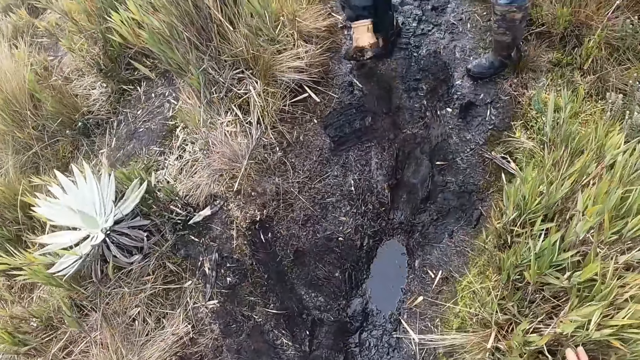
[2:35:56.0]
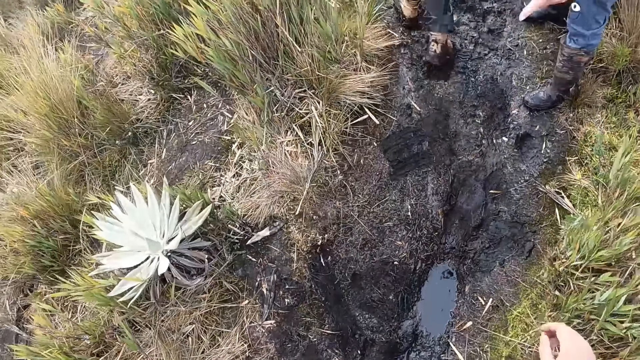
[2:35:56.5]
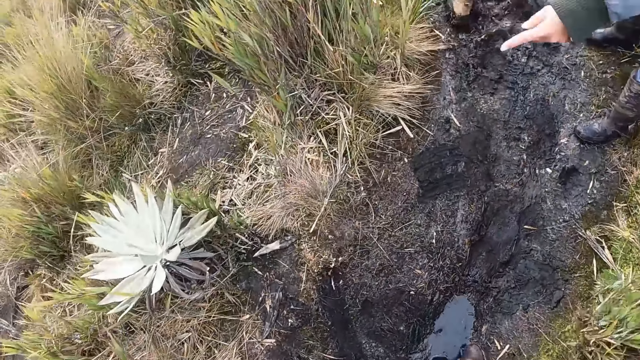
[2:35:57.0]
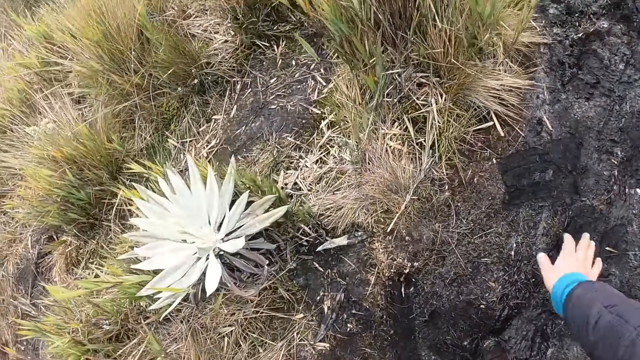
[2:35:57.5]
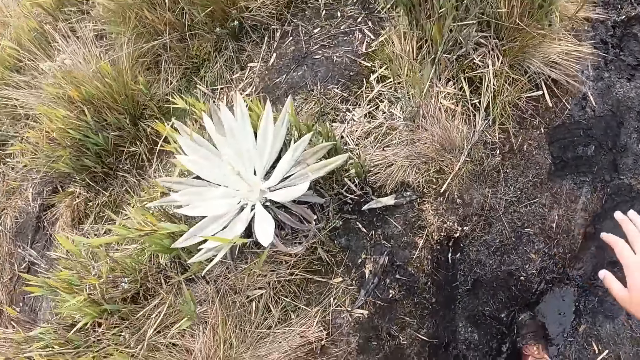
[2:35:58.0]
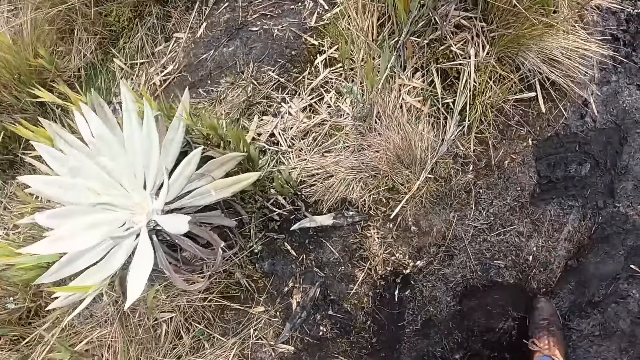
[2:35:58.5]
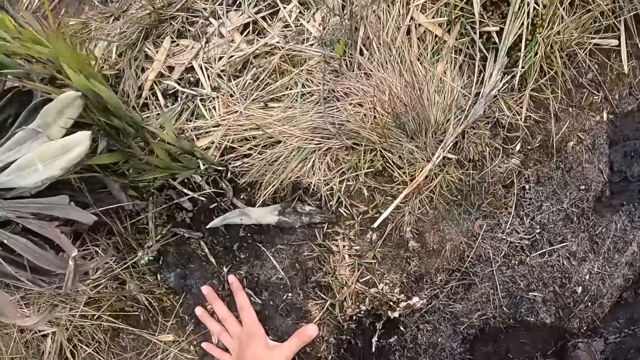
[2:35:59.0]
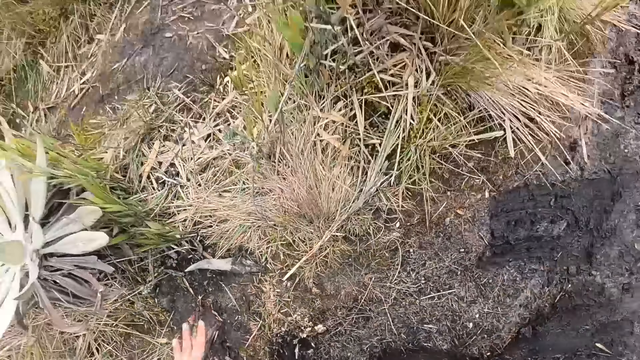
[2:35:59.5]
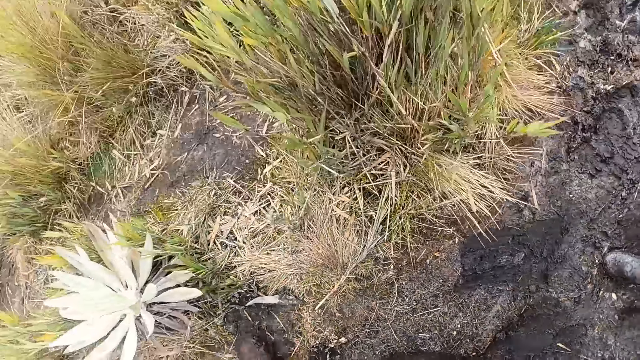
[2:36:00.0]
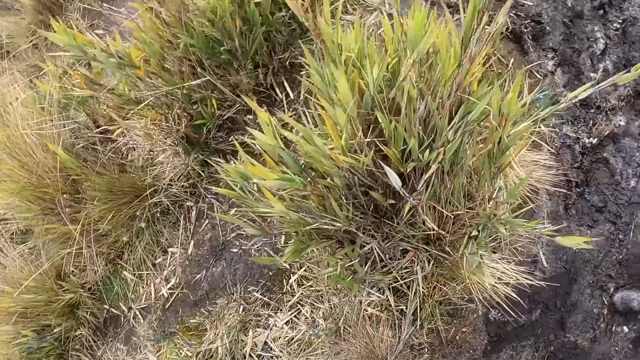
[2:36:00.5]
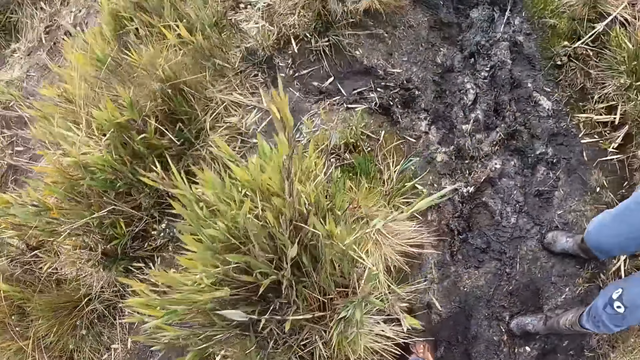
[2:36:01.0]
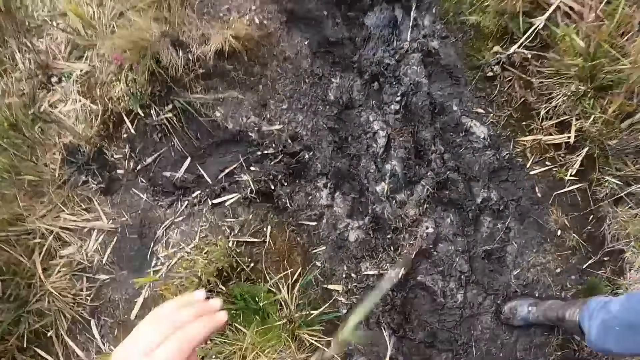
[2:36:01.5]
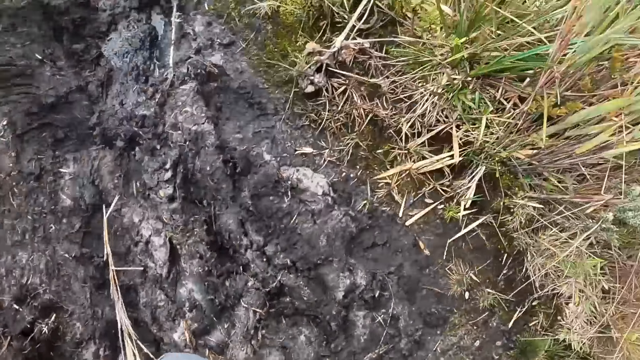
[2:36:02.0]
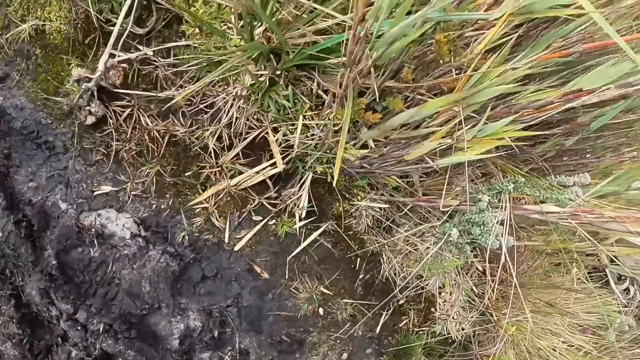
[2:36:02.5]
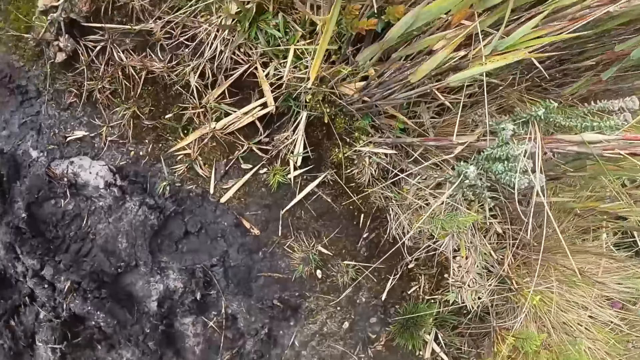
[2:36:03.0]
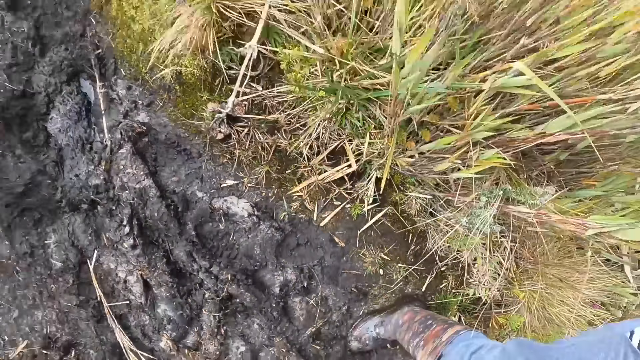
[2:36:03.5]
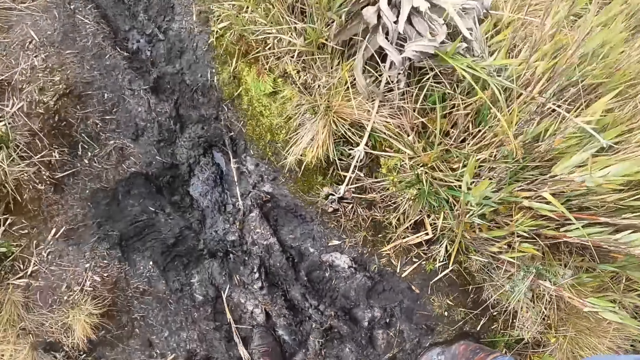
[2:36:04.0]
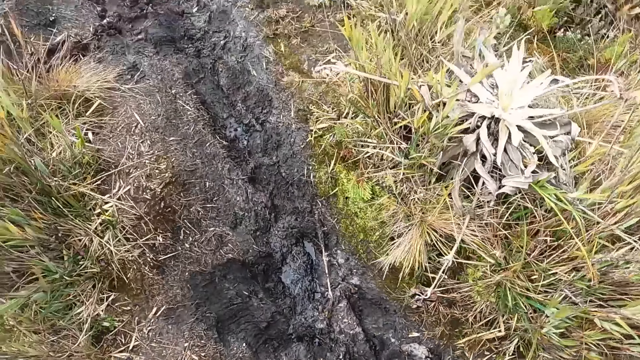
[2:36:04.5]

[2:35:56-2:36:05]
The camera wearer gesticulates with her right hand.

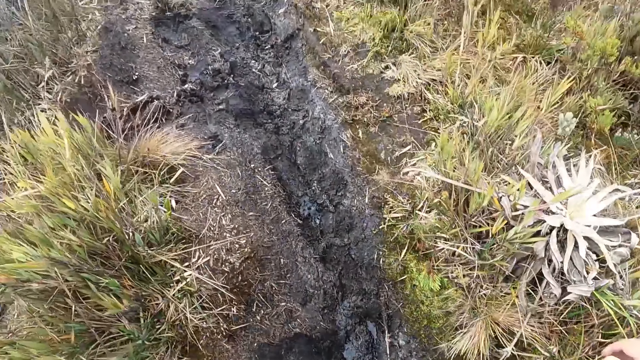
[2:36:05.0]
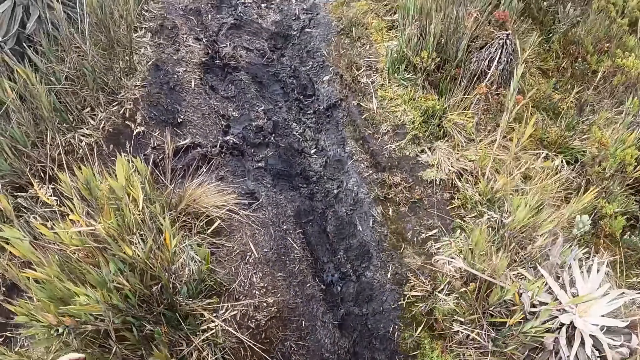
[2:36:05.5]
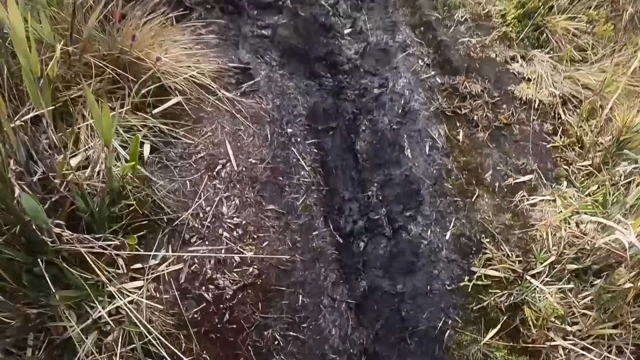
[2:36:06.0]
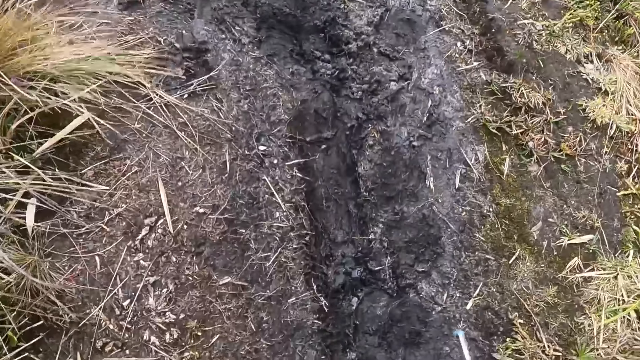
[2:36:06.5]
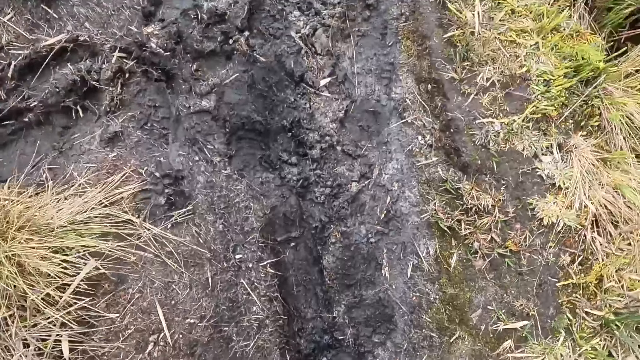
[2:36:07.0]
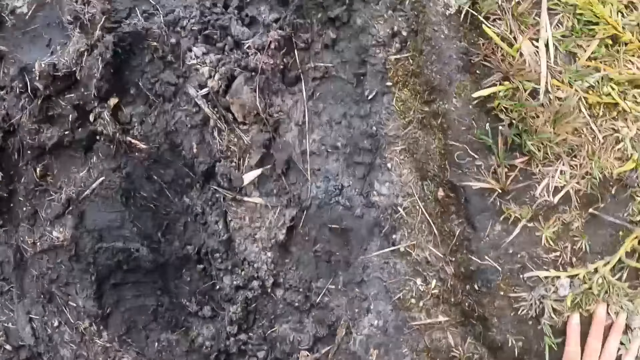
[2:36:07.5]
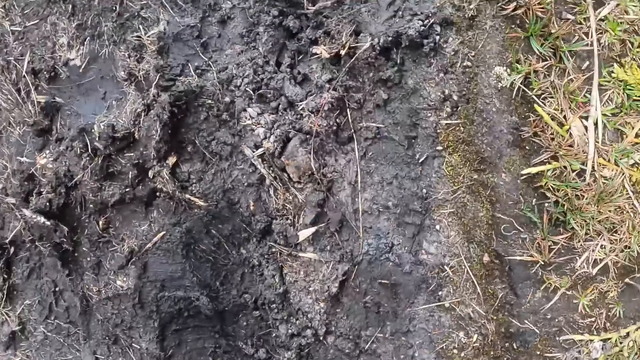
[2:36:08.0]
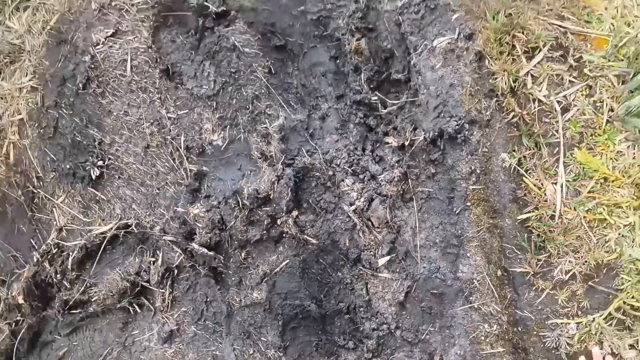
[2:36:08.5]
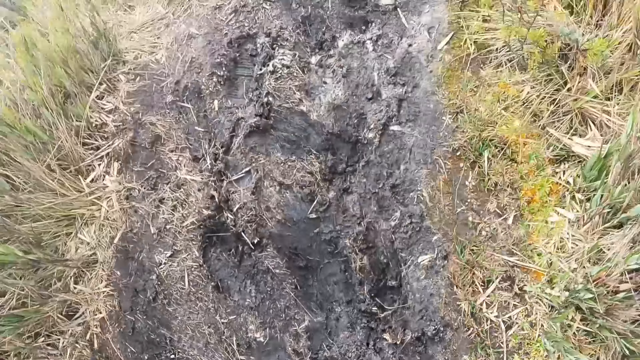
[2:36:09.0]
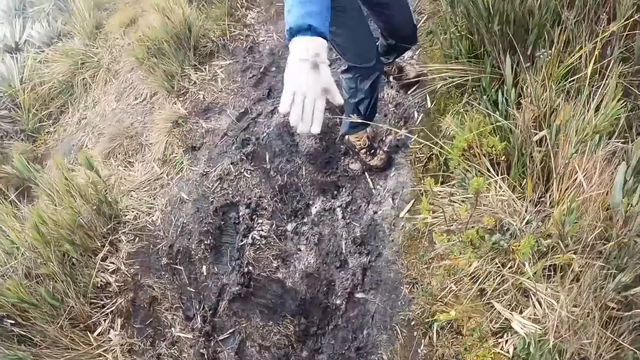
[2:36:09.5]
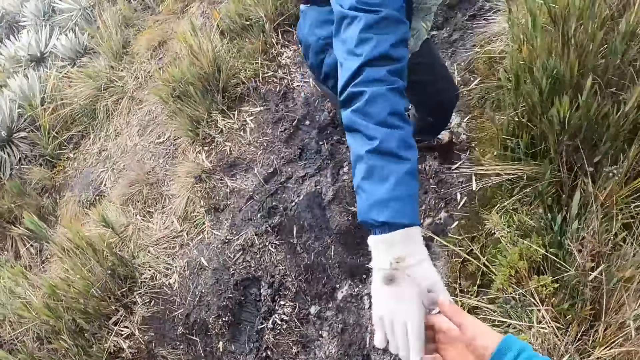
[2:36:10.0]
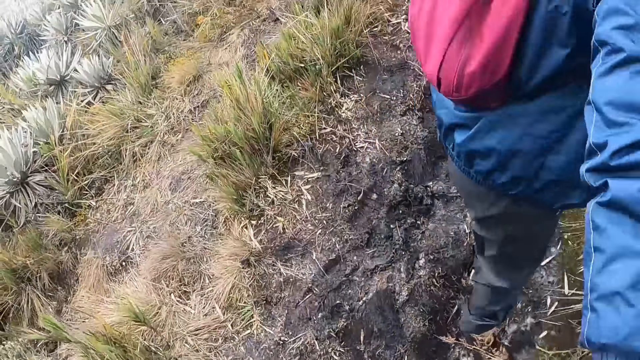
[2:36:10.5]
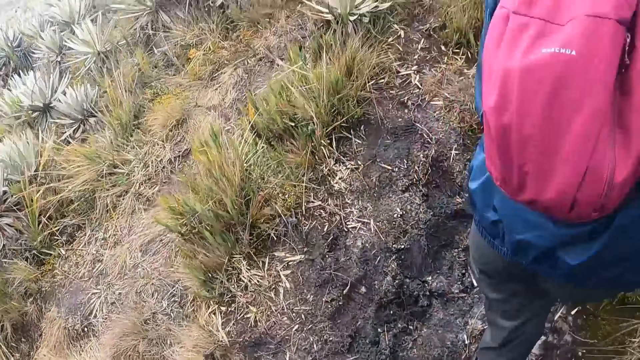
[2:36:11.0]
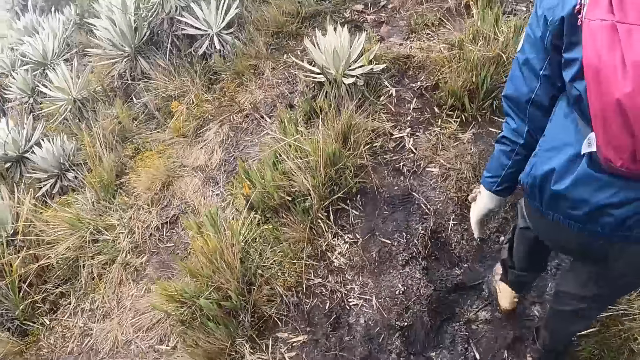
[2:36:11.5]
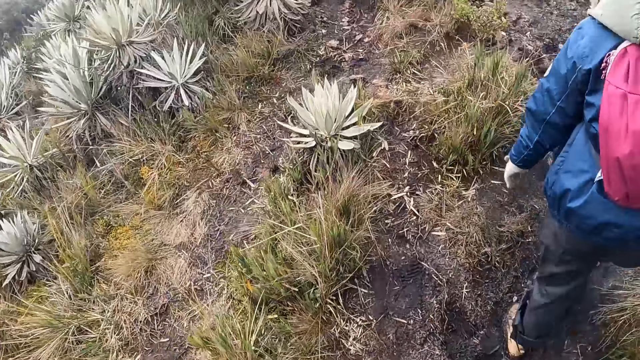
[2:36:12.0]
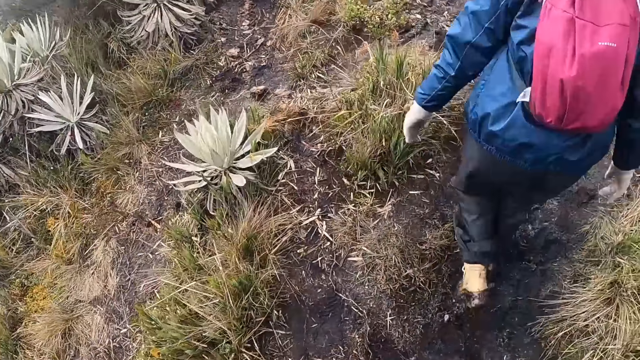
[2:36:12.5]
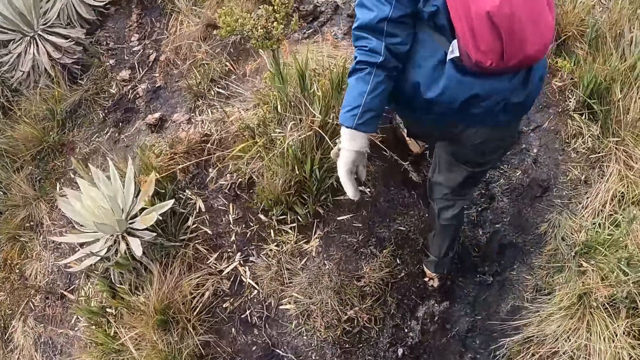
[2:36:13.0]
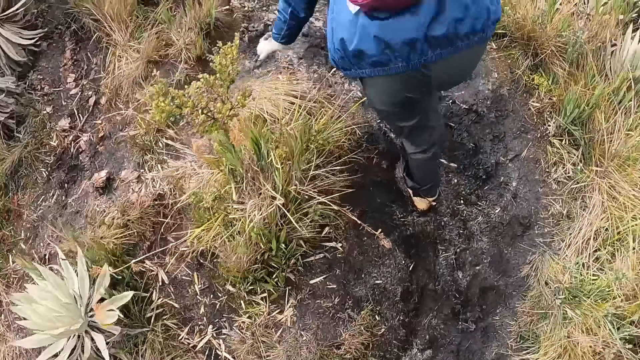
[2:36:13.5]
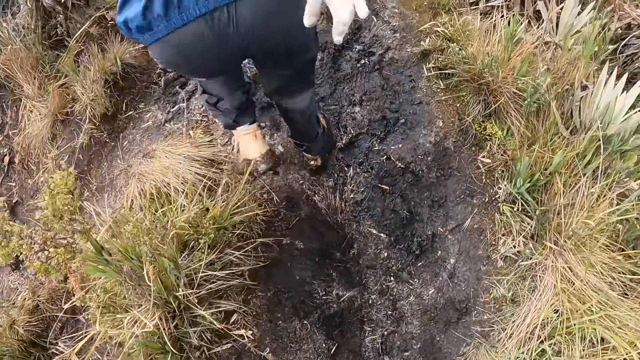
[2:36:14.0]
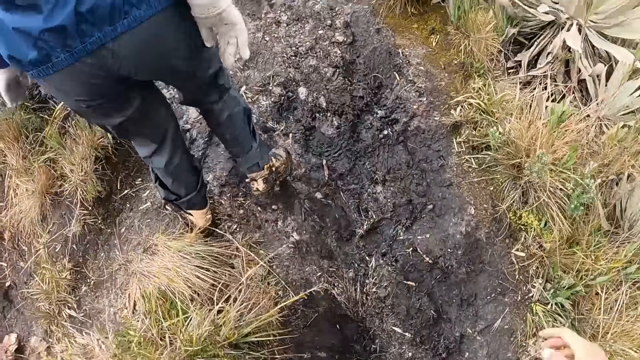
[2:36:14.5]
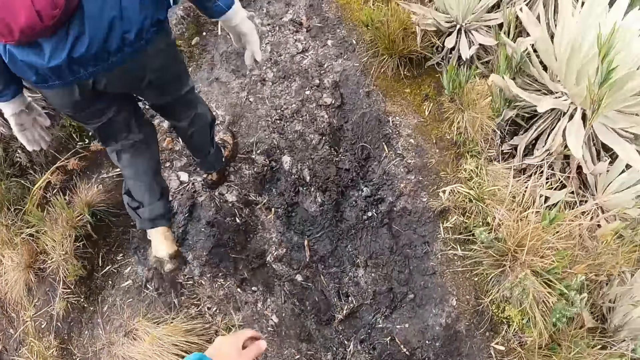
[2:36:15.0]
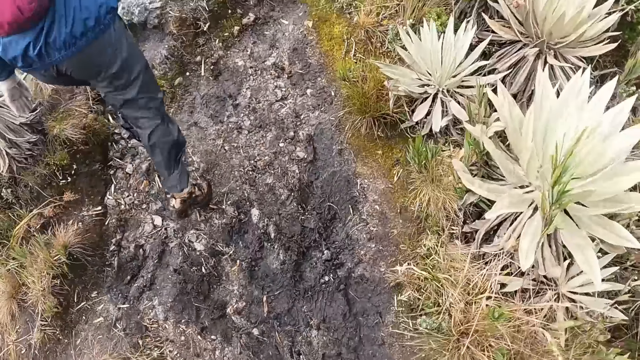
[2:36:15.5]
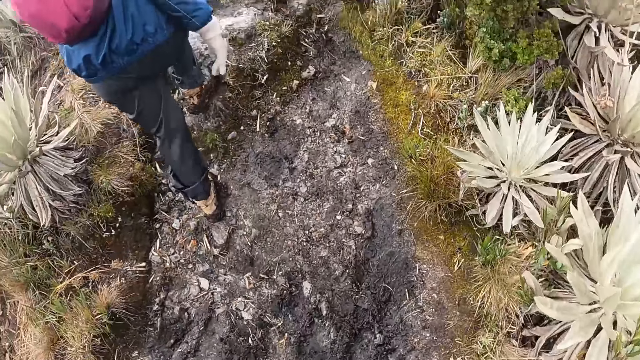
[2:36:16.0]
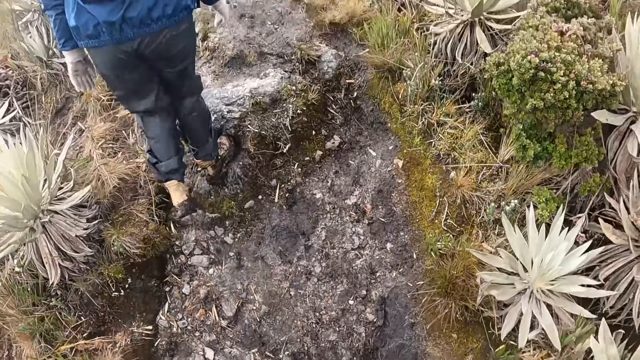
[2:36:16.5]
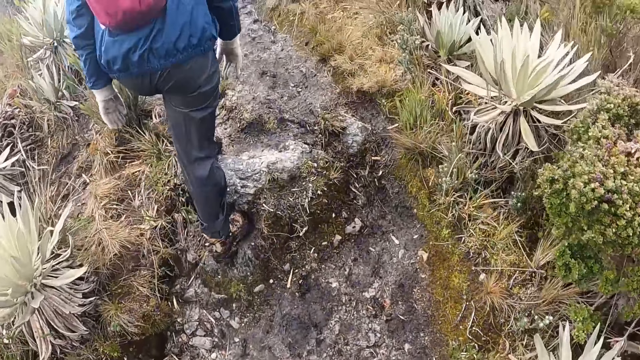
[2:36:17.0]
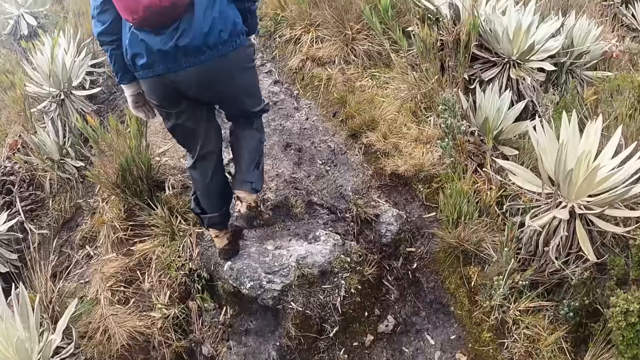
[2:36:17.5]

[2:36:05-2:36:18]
The camera wearer gesticulates with her right hand. A woman touches the camera wearer's right hand with her right hand. The woman pulls another person.
